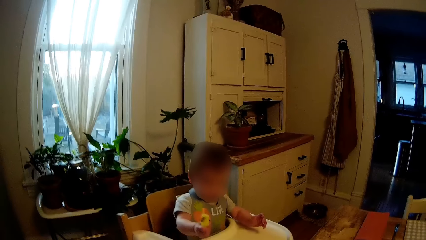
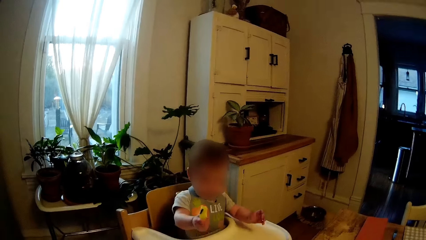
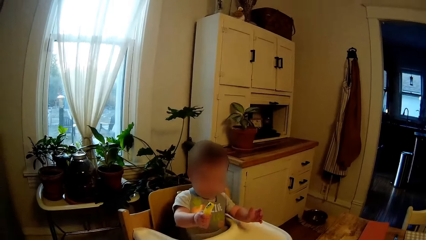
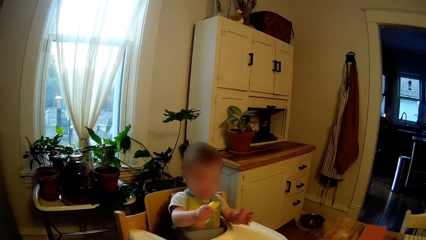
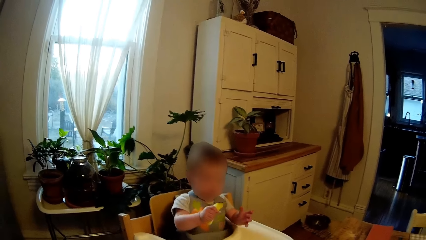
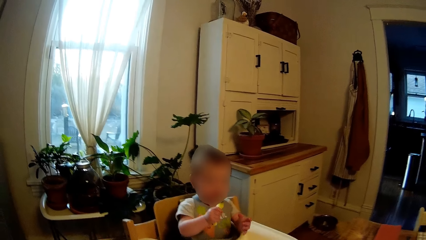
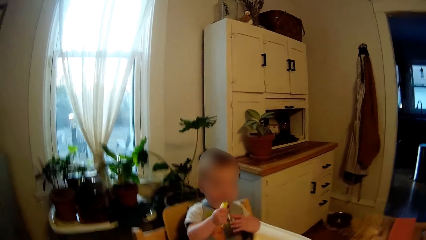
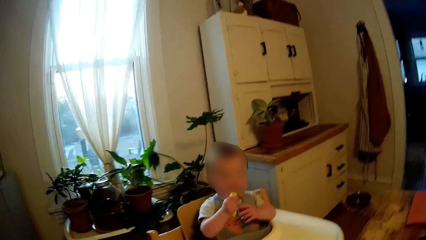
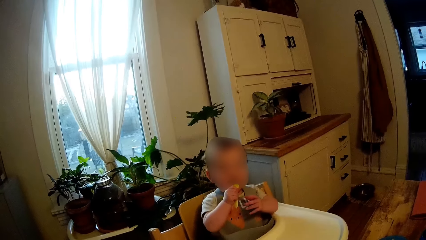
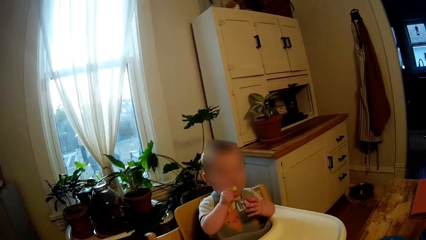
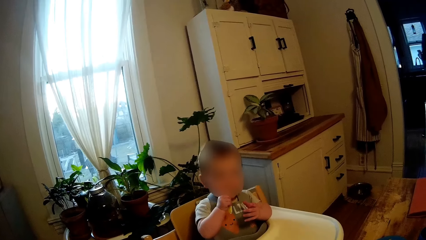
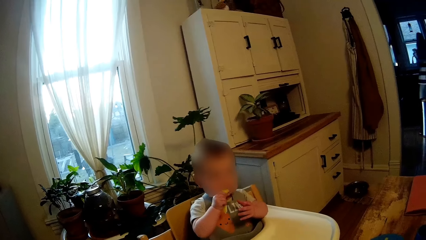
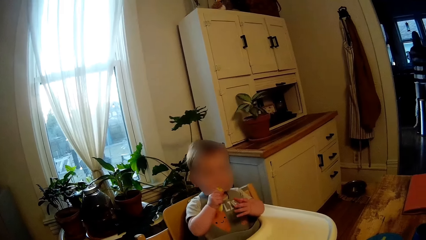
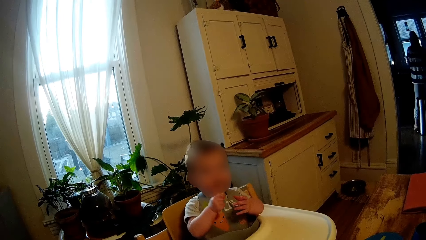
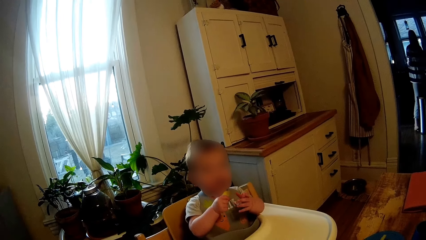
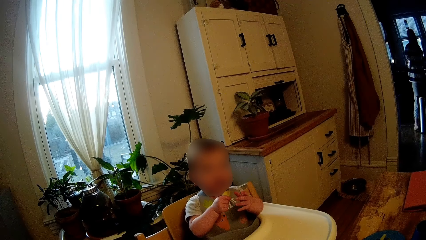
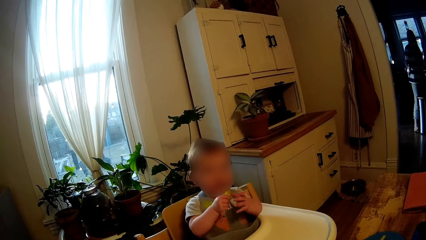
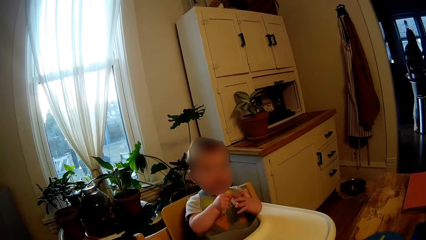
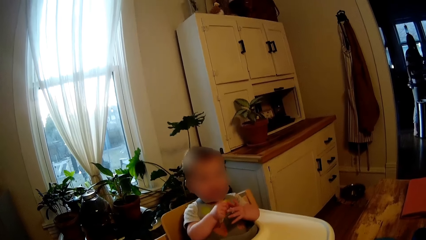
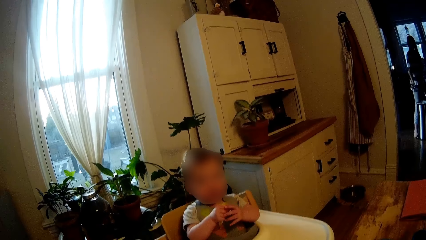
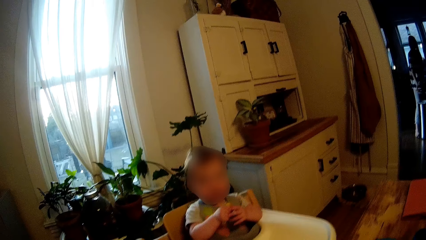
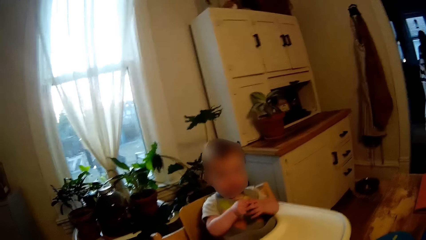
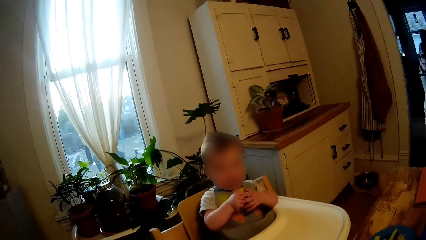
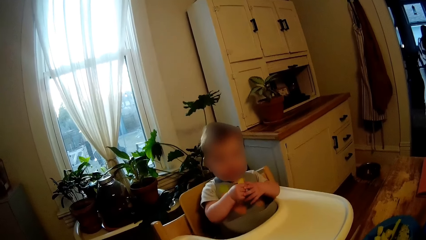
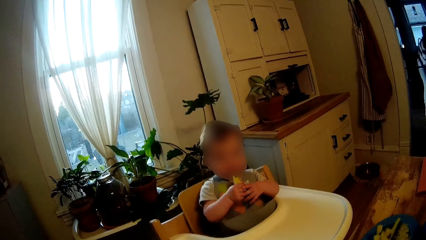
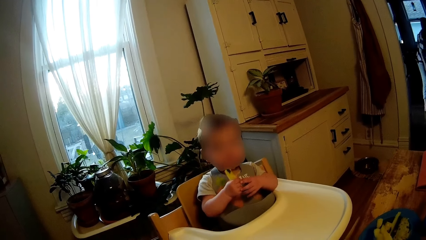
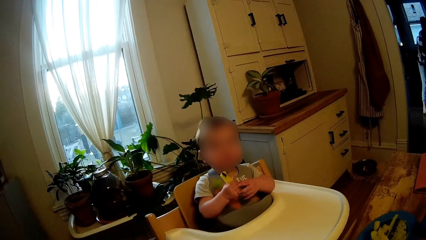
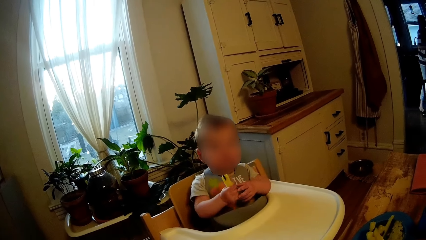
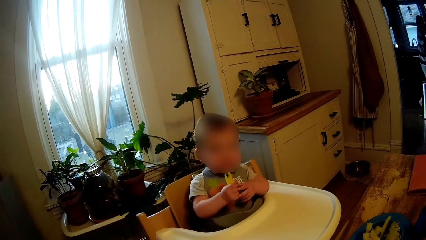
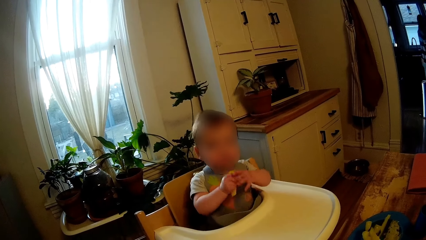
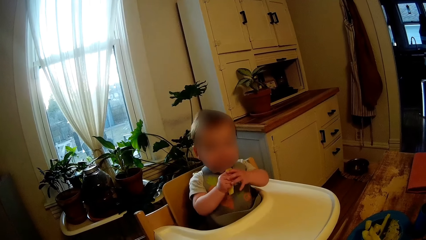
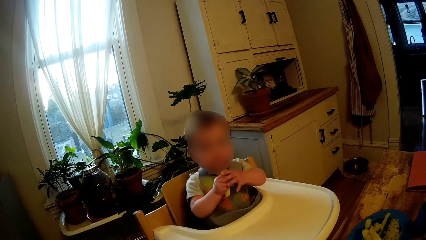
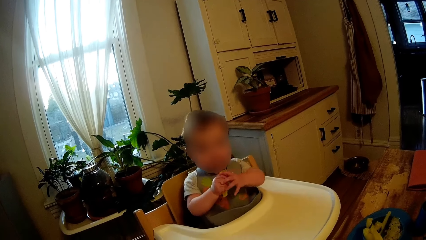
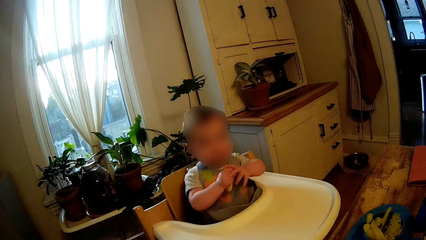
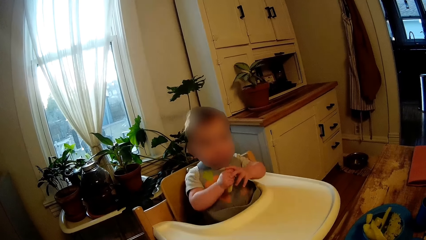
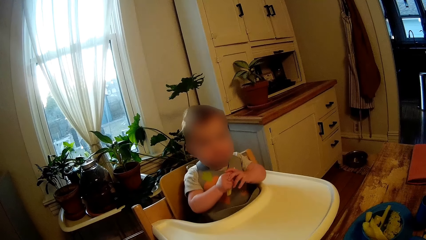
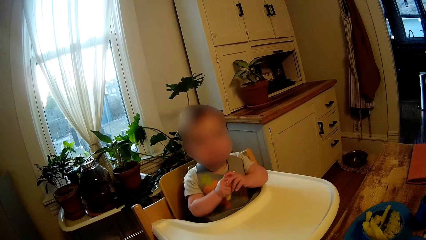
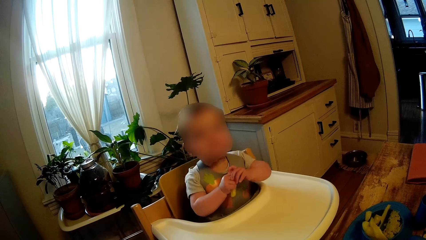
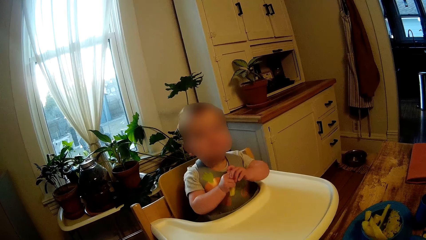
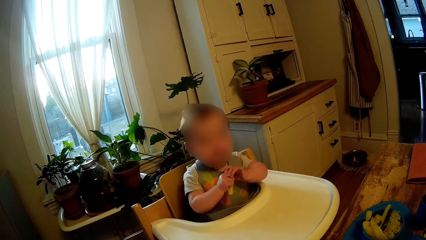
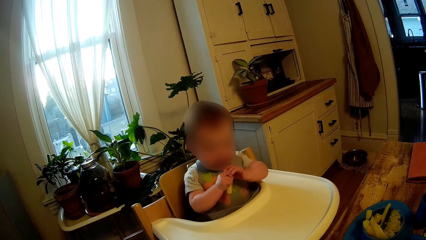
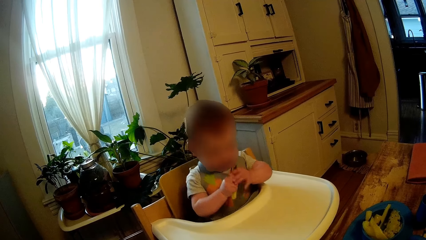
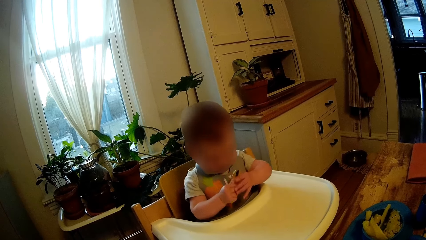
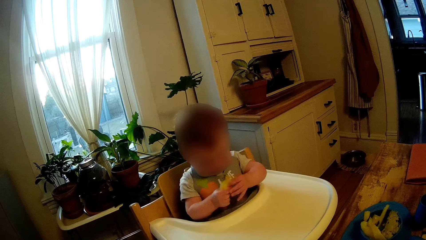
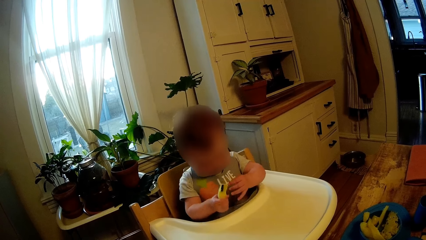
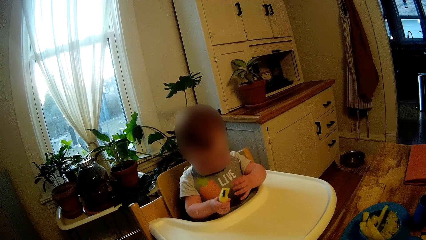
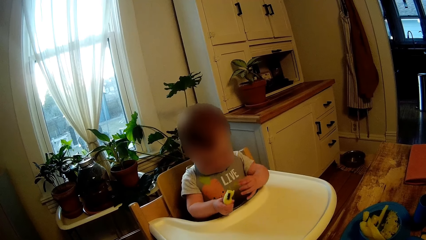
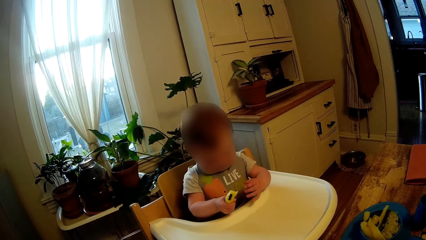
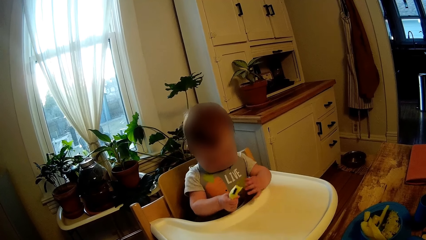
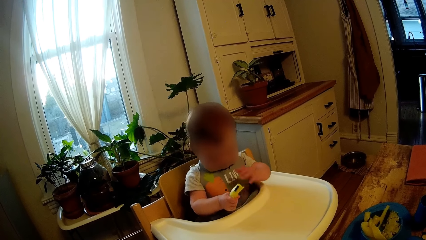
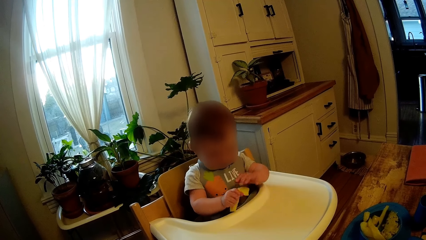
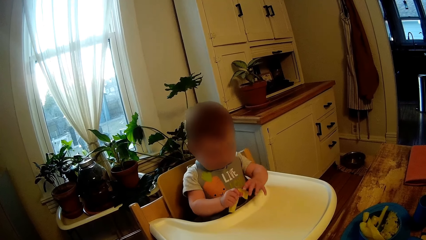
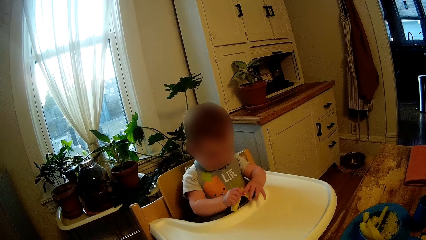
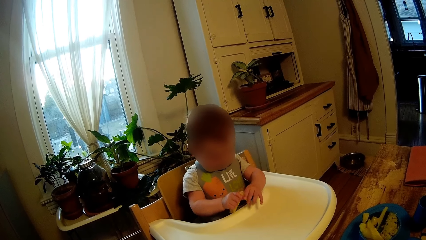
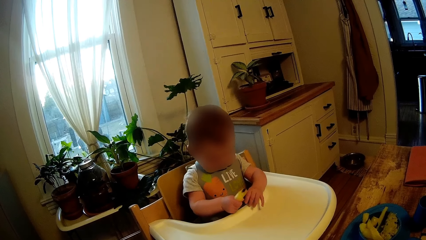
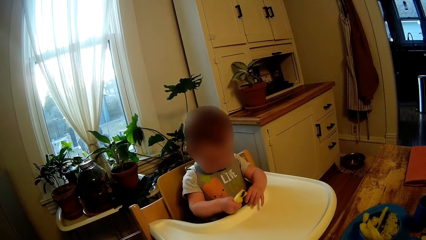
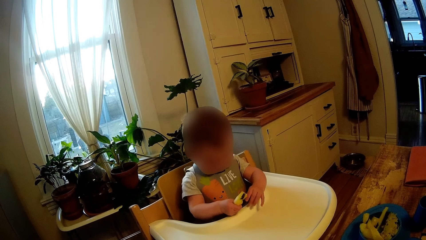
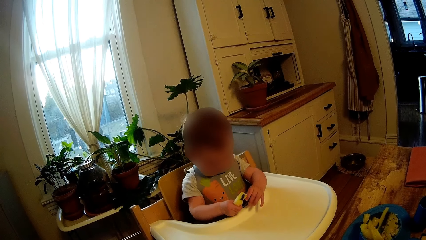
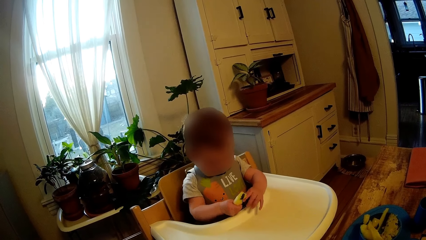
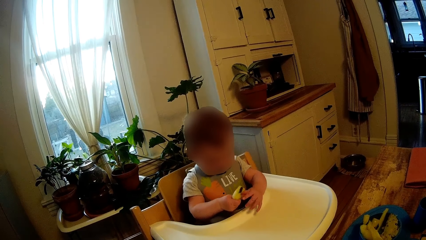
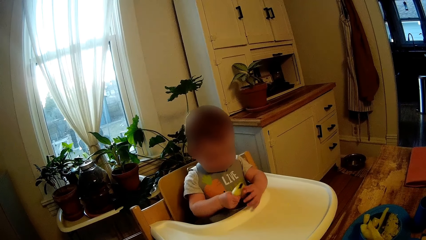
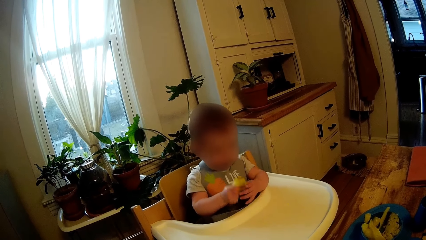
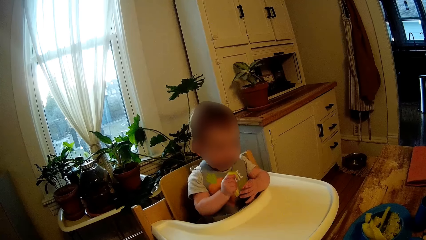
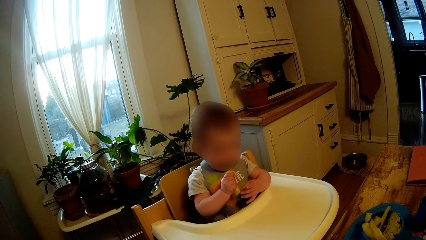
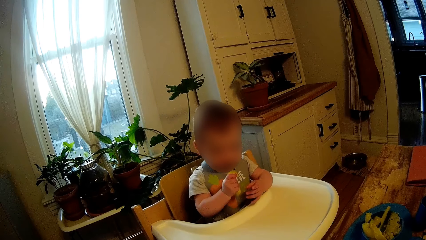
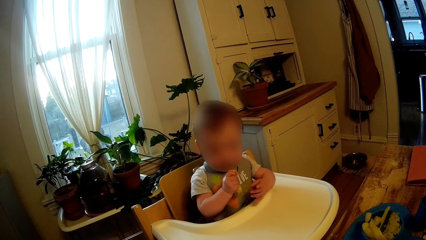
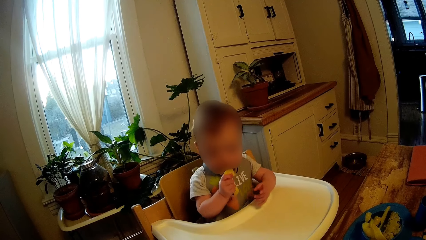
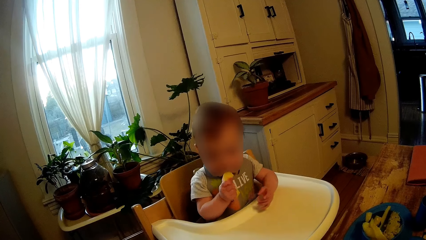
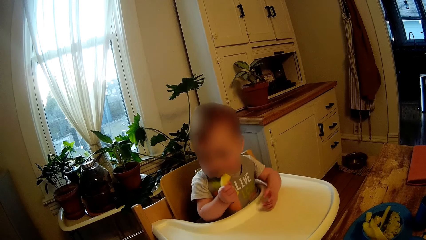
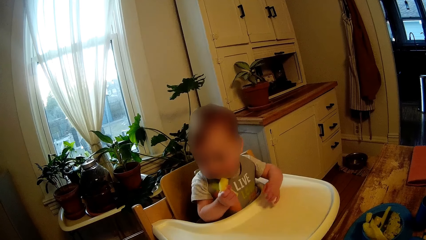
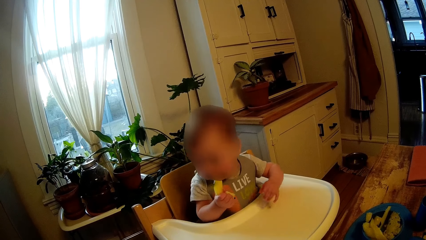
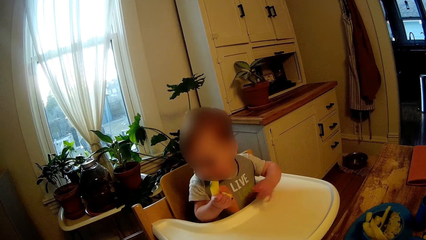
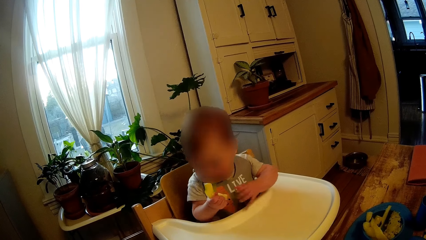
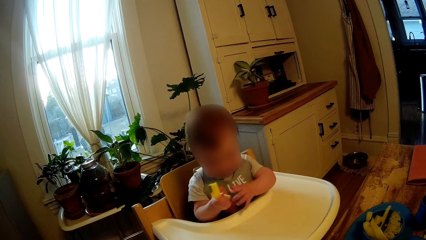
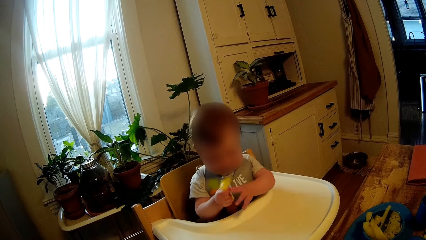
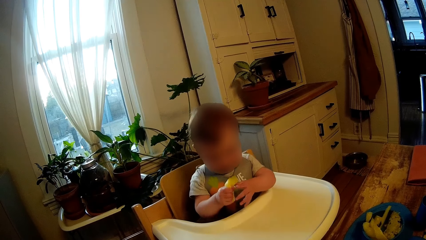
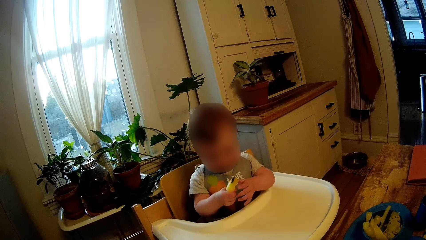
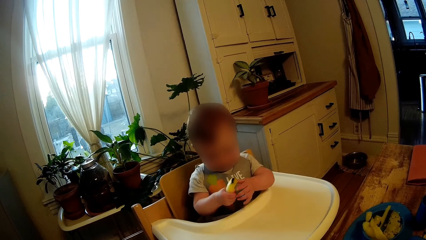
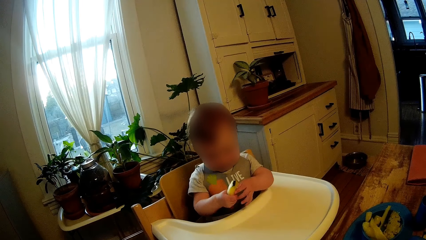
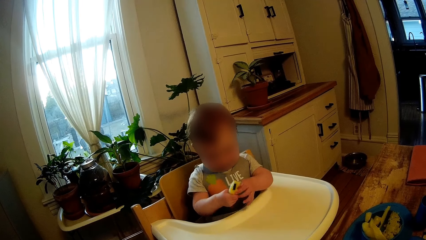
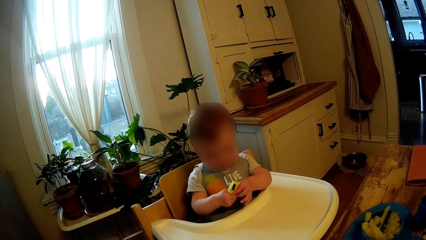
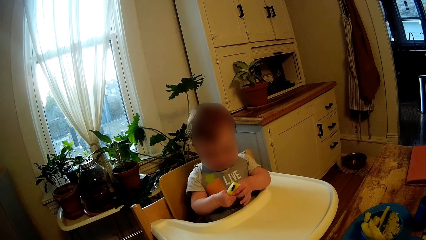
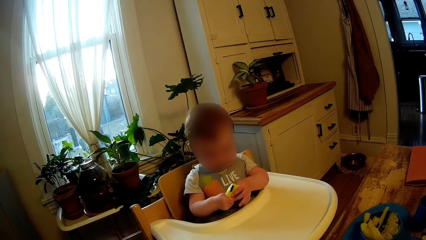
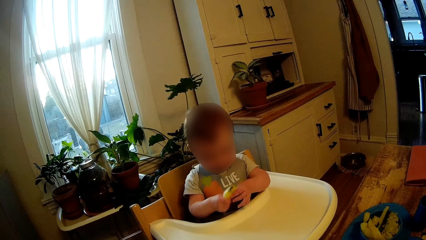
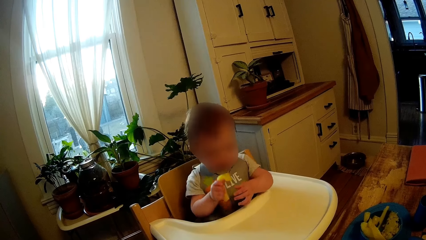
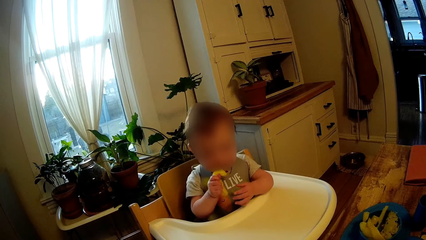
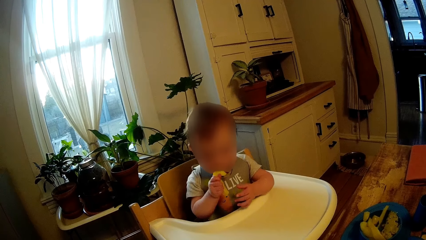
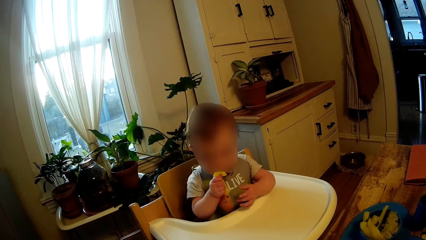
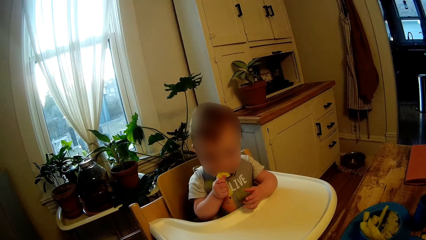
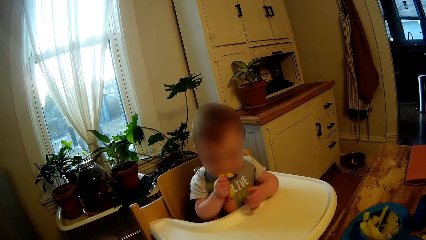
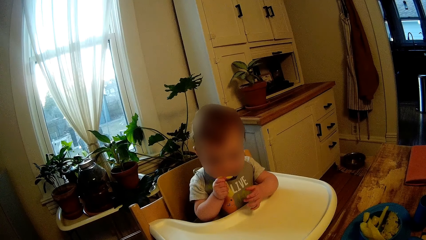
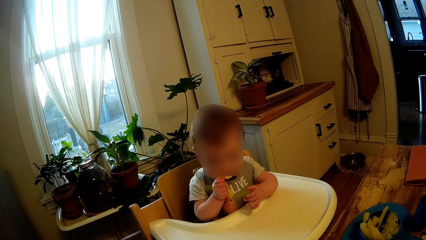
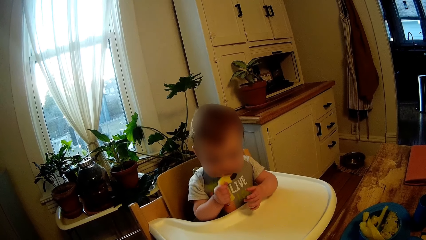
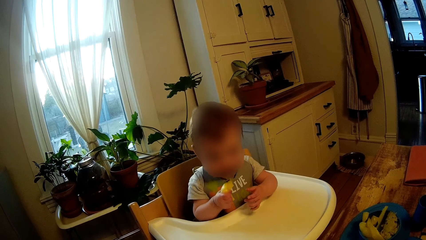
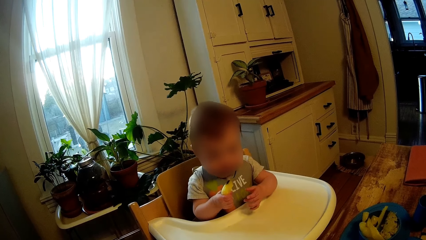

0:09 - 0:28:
The baby puts the macaroni in her mouth with her right hand. A woman holds a stainless cup with her right hand. The camera wearer stares at the baby. The woman drops the stainless cup in a trash can with her right hand. The baby holds the macaroni with her left hand. The baby eats the macaroni with her right hand.
